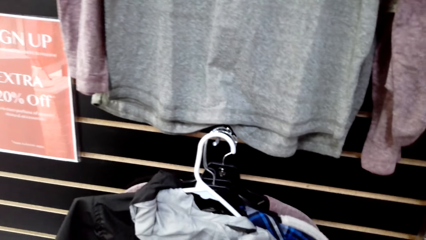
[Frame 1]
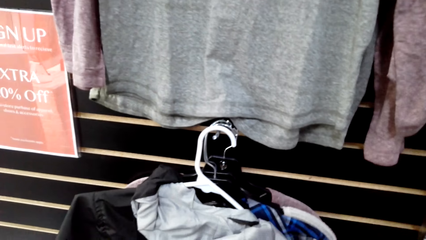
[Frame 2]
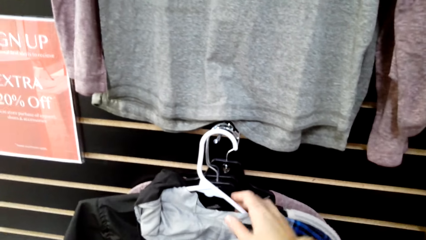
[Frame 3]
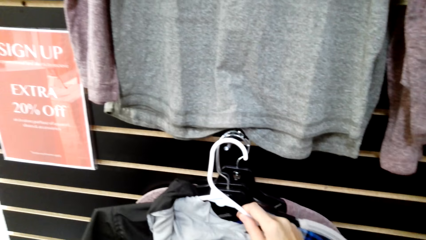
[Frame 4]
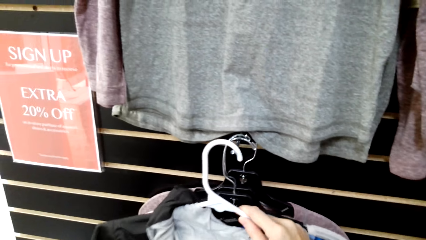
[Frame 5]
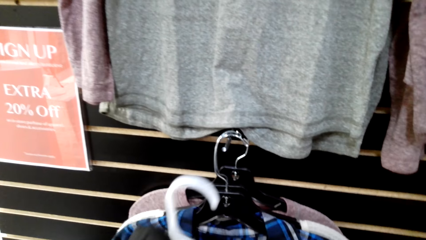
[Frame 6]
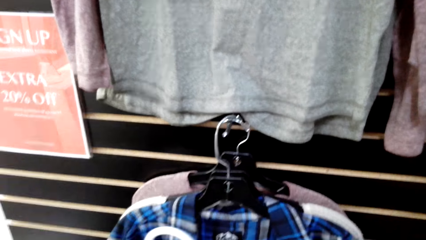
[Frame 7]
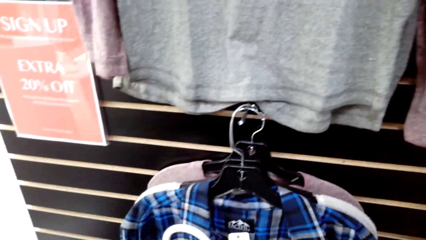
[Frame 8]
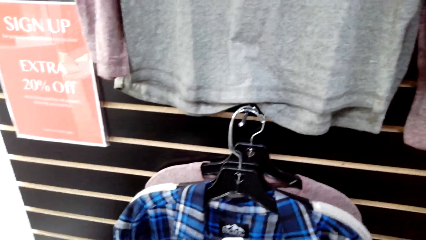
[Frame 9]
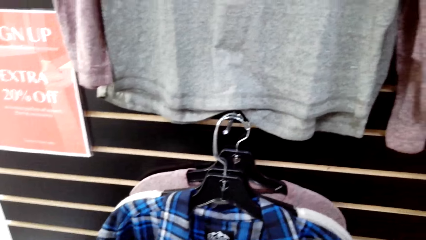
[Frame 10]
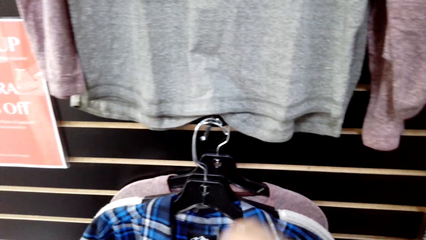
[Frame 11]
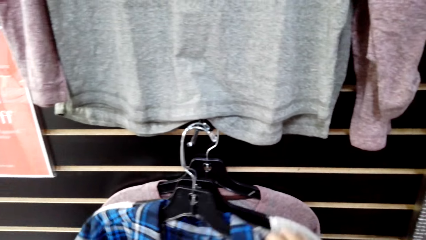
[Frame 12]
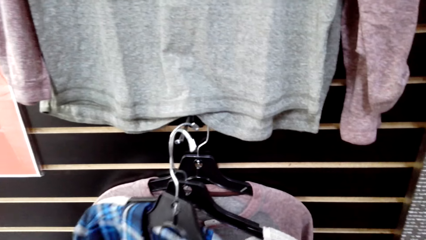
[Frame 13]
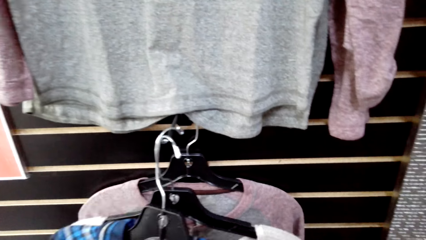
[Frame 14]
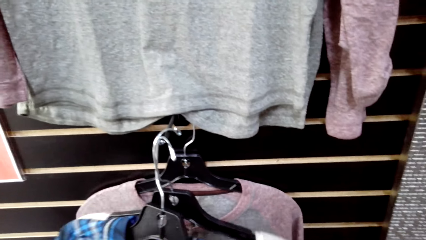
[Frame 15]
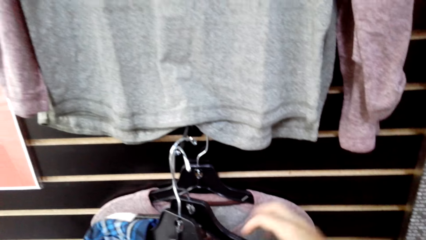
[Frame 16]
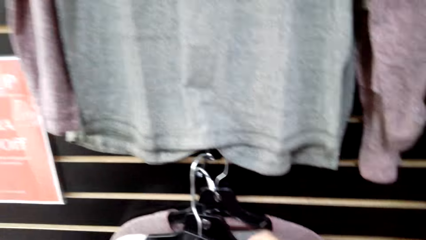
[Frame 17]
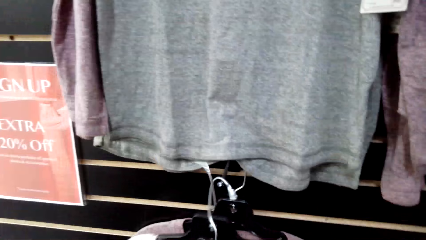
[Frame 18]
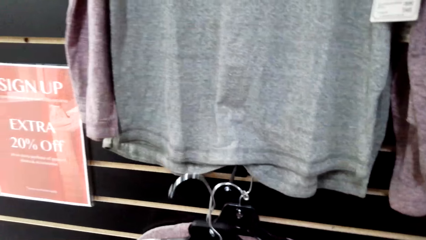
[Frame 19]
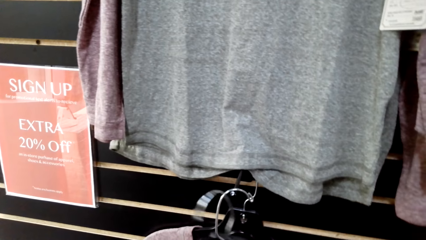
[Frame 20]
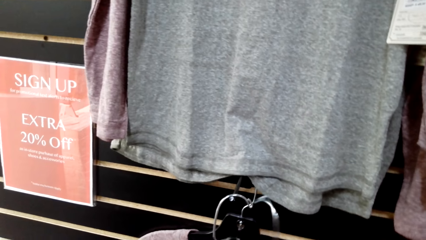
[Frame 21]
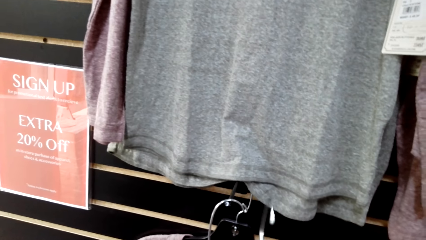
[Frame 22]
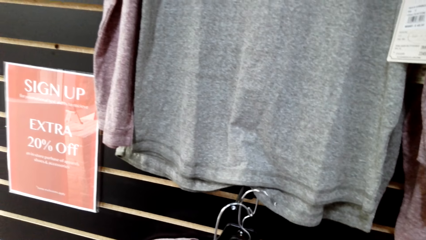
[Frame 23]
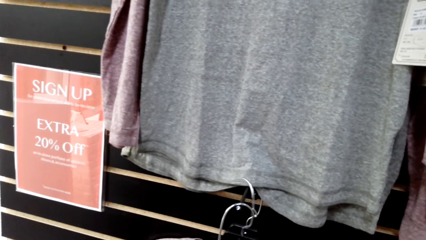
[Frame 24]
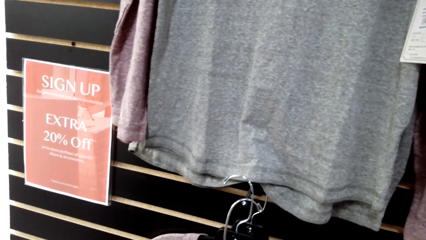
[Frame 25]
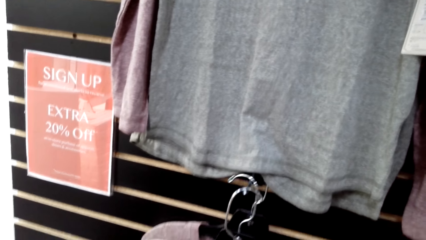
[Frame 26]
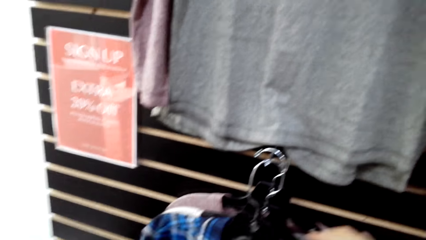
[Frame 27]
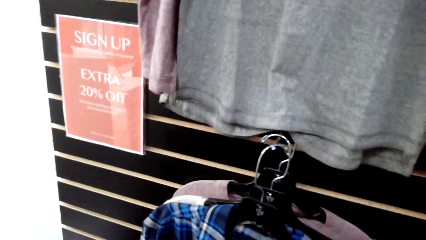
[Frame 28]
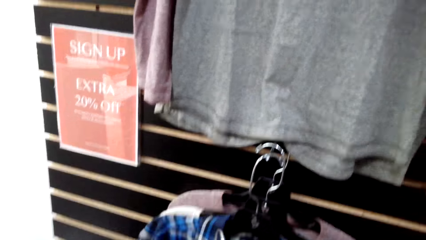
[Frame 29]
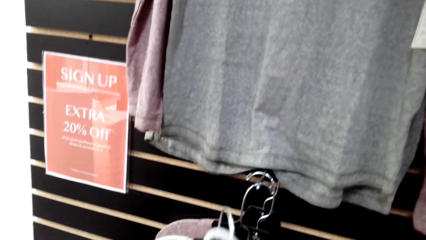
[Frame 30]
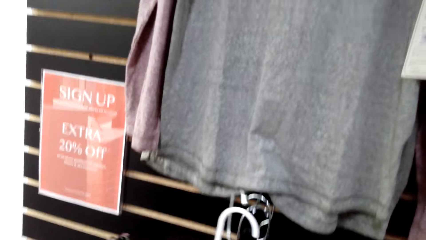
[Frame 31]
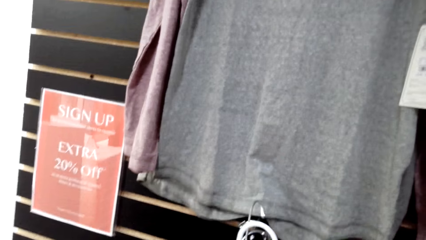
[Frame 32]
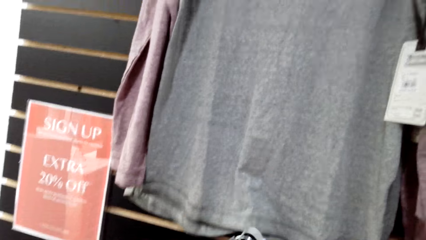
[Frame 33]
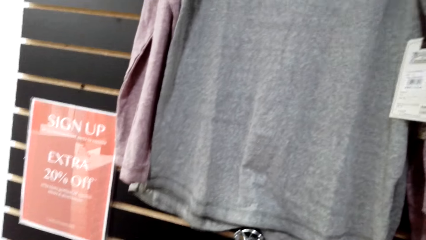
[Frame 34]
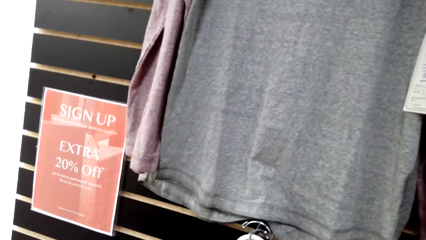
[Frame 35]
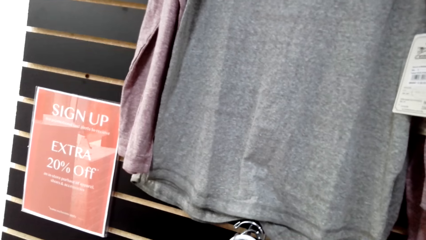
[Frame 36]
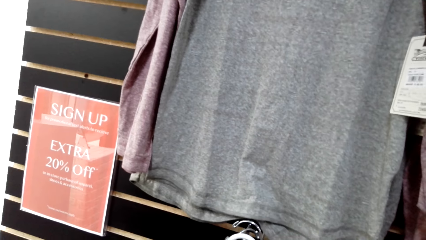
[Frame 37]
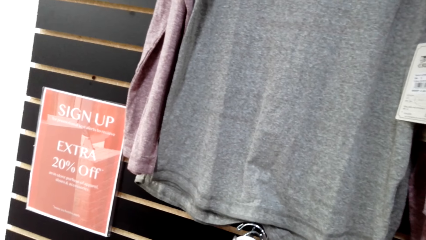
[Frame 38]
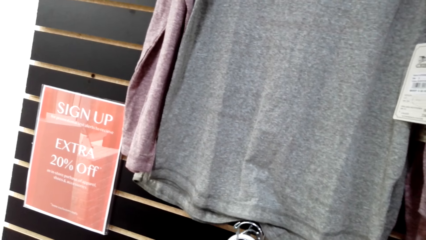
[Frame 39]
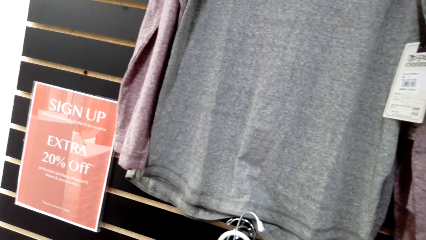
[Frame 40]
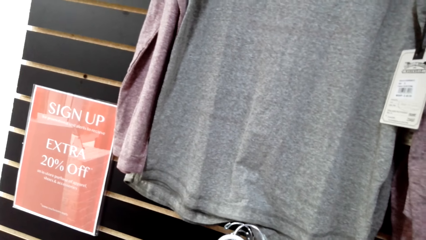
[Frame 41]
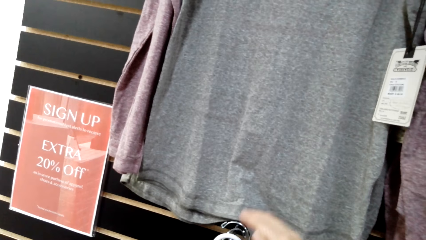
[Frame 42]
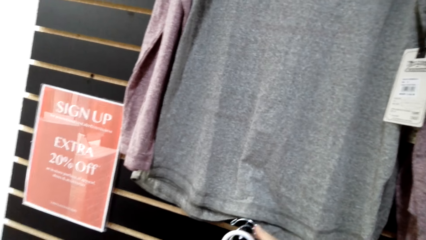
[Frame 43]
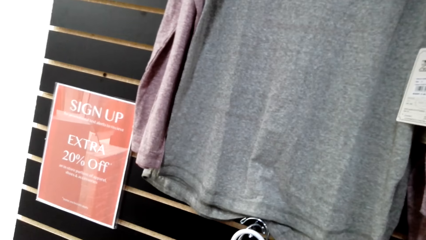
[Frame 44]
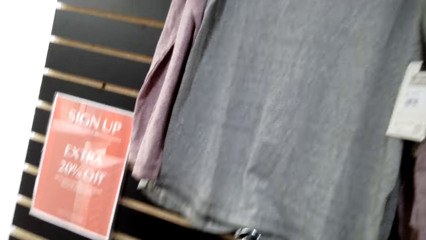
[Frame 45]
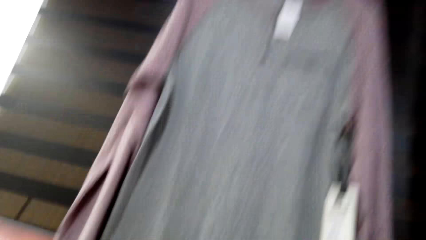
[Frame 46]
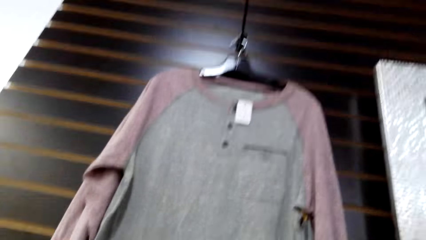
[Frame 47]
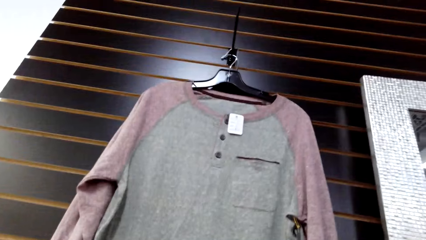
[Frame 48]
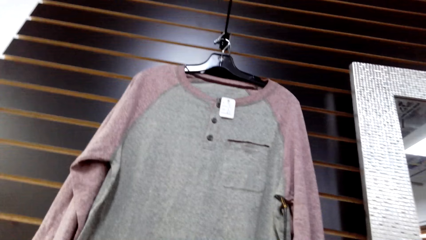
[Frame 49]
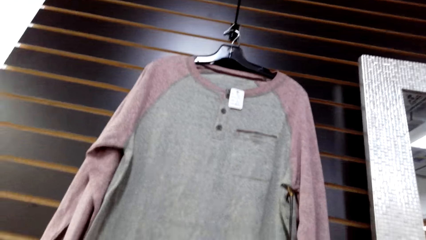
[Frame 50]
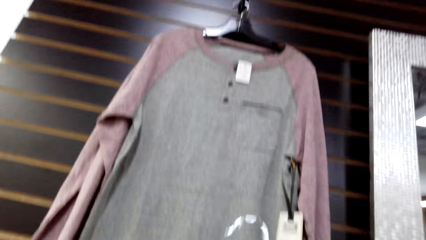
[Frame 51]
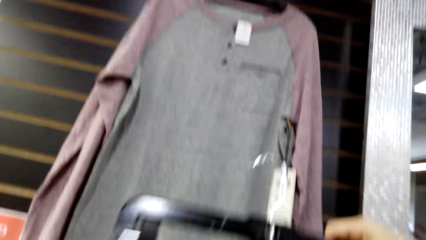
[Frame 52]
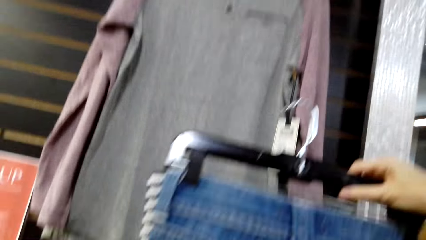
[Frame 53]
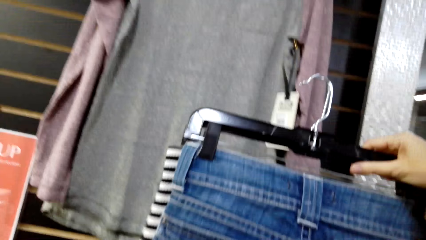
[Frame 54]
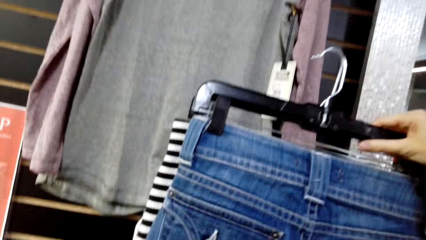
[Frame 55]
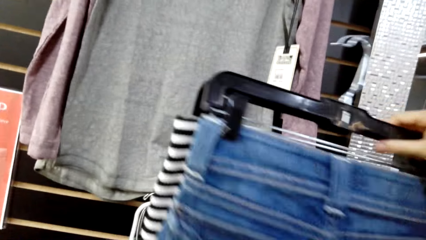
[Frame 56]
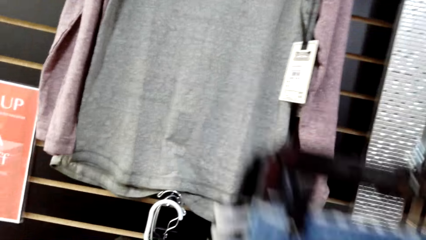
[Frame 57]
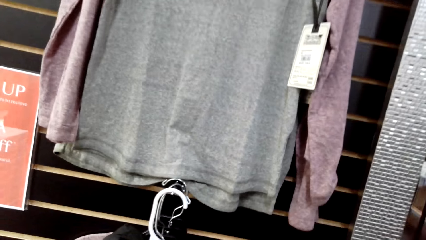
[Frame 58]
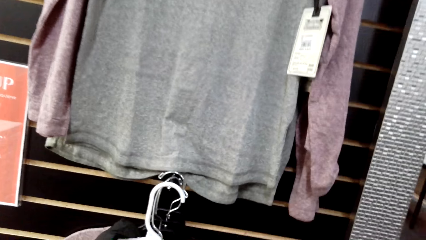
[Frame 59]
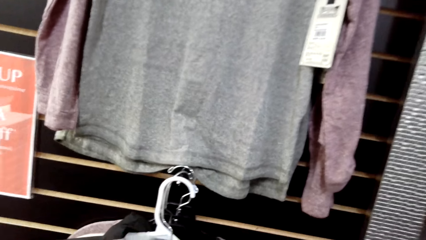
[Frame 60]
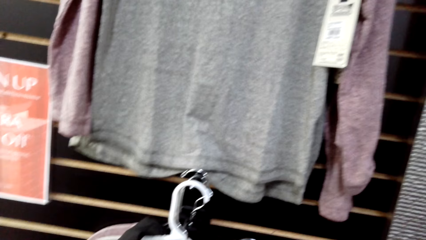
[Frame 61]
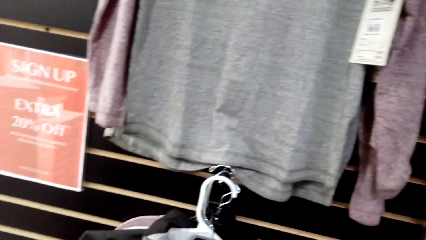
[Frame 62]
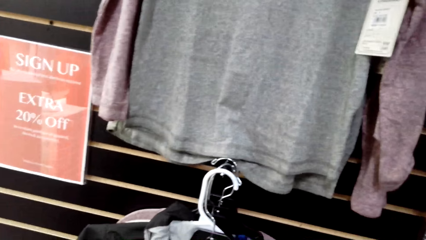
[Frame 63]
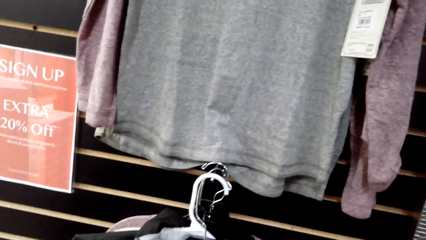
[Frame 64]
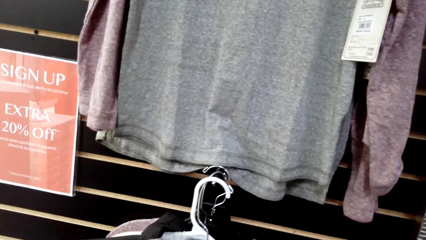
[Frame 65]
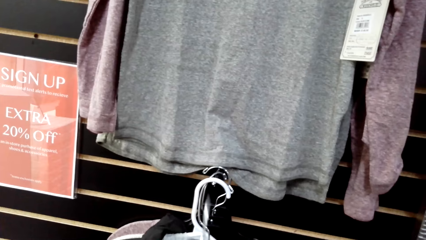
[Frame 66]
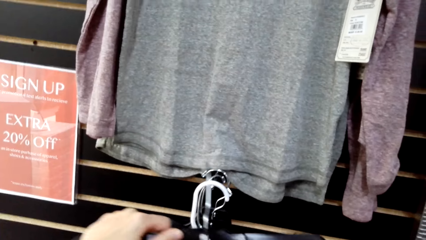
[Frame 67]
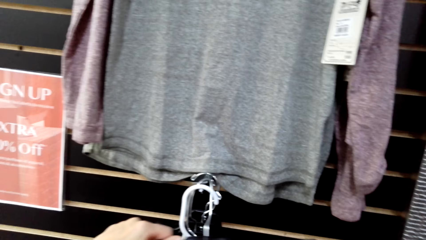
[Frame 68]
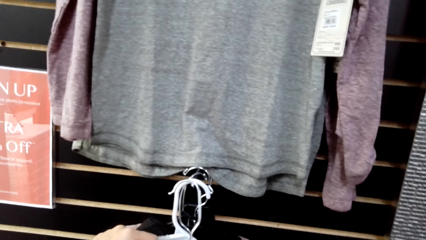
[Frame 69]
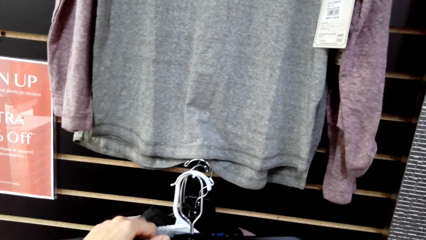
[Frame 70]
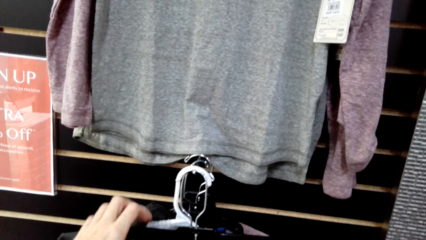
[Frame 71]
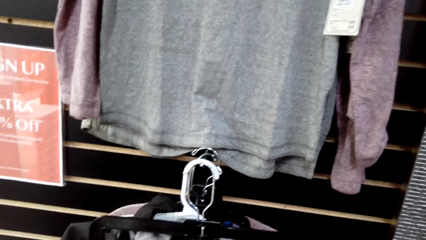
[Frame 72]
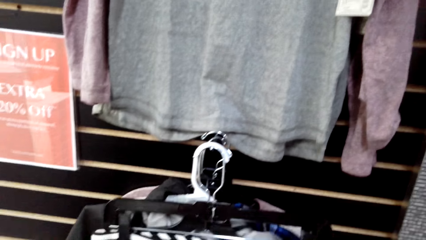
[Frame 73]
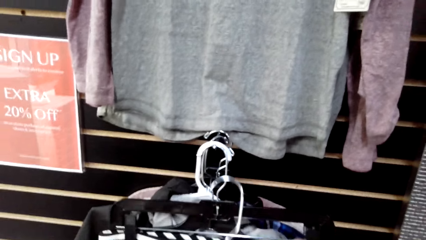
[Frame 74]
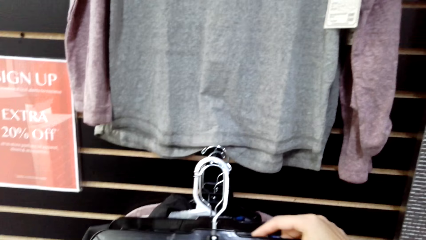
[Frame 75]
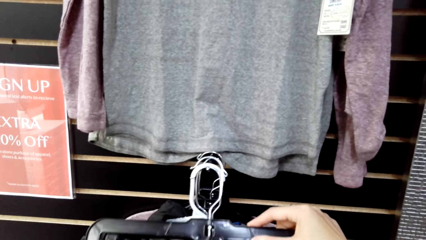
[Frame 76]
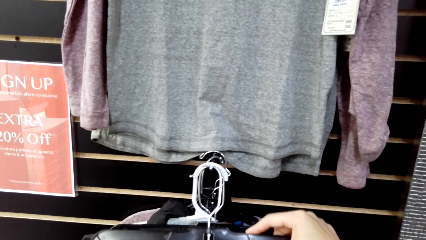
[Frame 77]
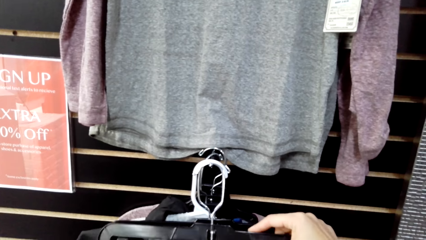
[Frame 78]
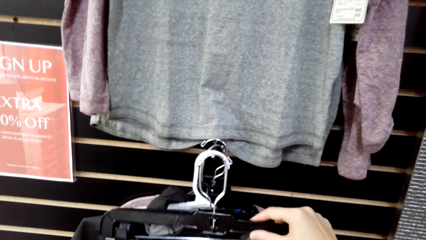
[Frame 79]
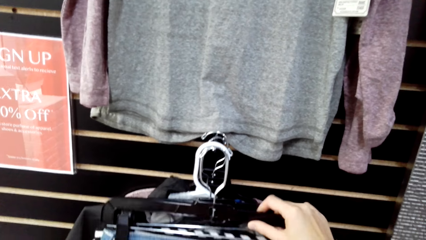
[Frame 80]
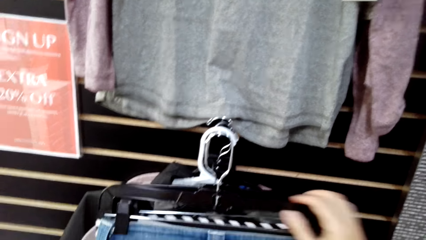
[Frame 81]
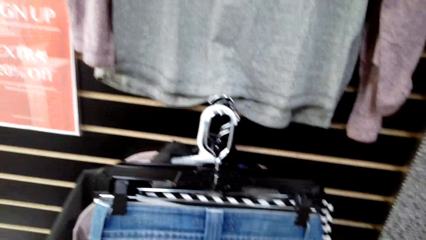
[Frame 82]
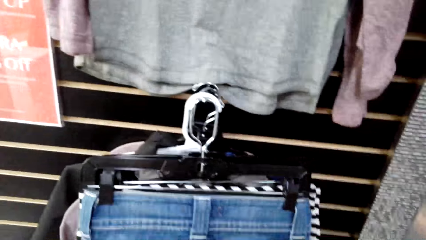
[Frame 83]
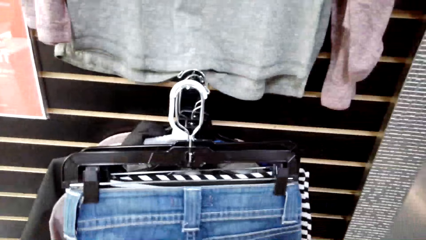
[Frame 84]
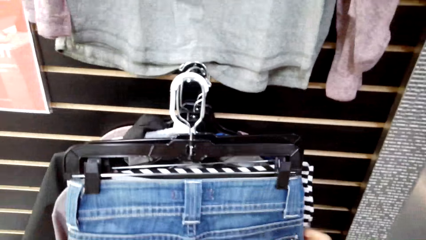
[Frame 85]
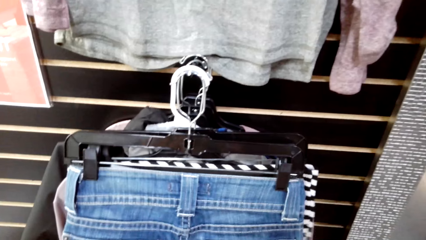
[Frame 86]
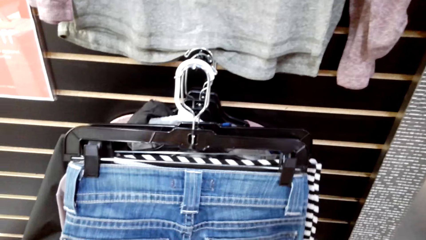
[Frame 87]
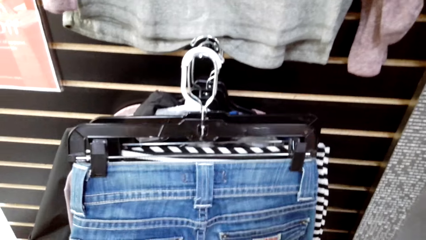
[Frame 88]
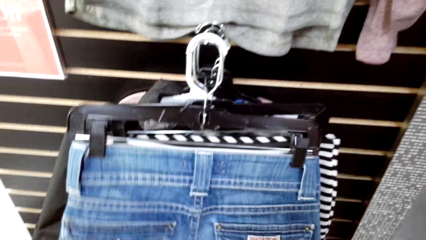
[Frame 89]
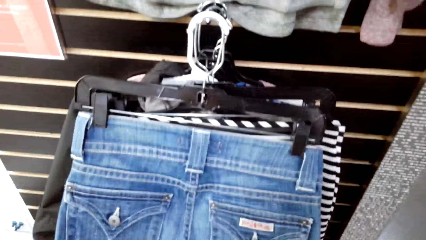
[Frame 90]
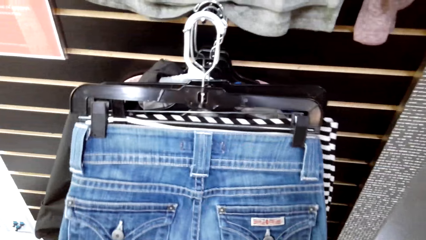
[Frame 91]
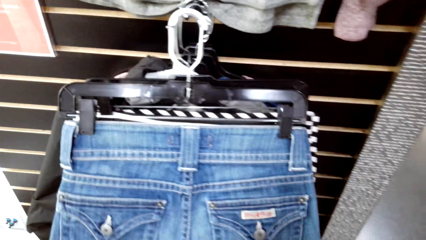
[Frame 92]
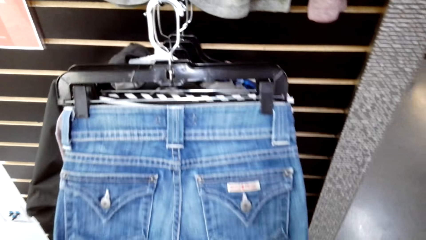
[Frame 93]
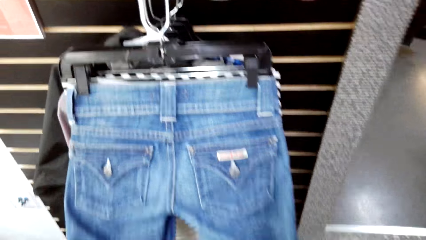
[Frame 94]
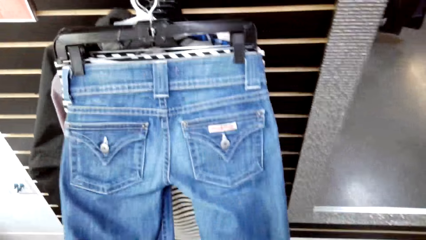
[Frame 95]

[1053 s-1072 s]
The camera wearer stares at the wall. They inspect the clothes. They hang the hanger on the hook. They inspect the jeans.
